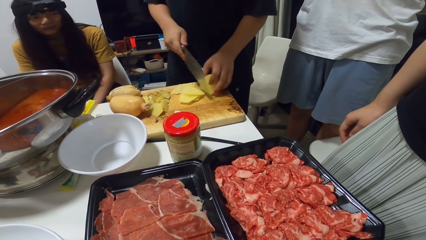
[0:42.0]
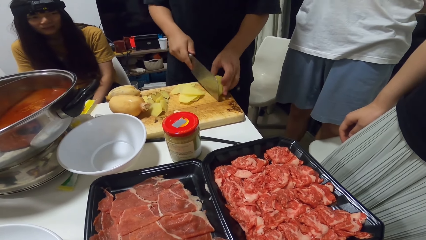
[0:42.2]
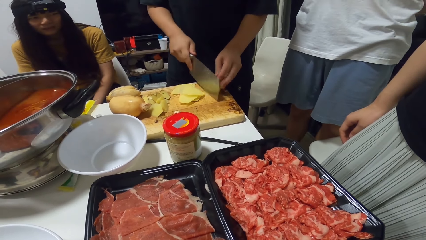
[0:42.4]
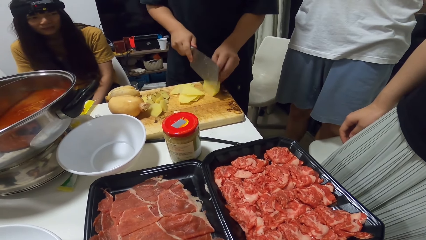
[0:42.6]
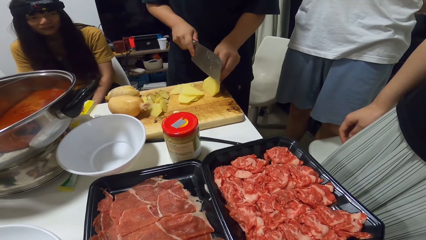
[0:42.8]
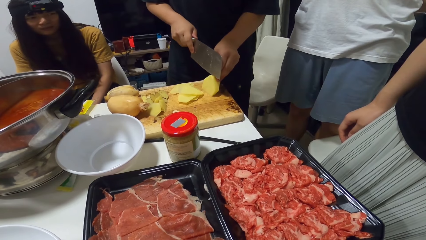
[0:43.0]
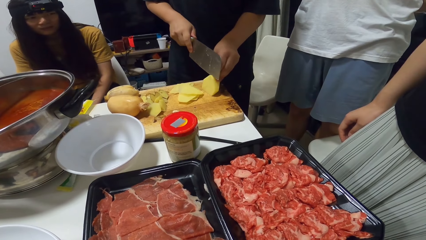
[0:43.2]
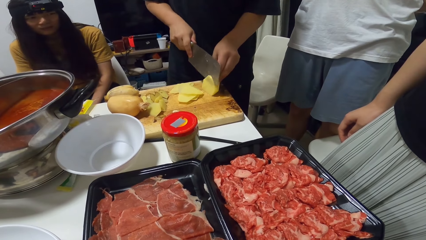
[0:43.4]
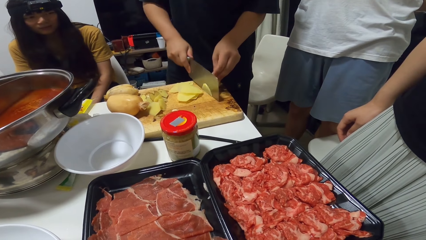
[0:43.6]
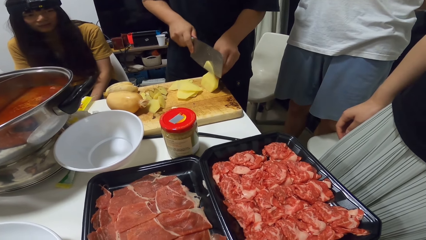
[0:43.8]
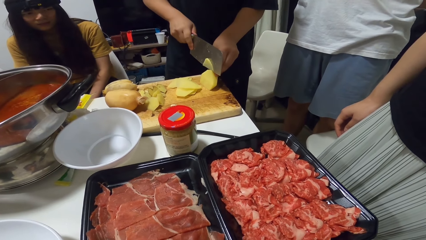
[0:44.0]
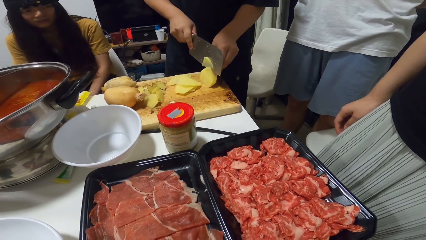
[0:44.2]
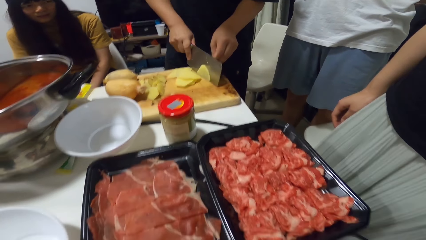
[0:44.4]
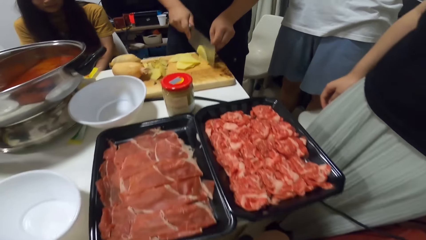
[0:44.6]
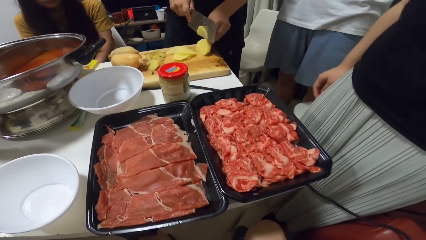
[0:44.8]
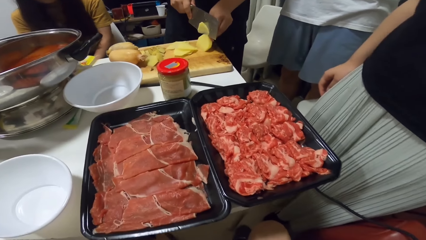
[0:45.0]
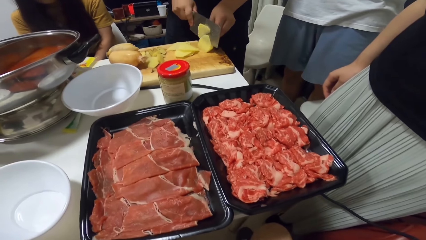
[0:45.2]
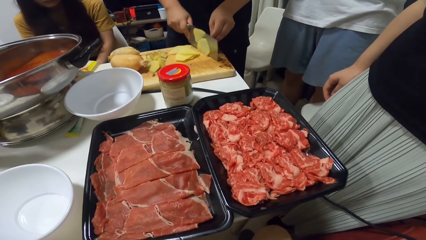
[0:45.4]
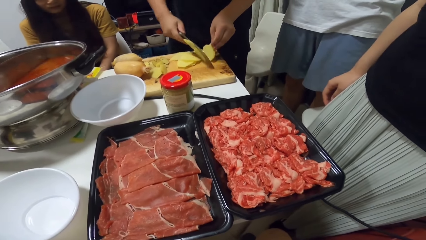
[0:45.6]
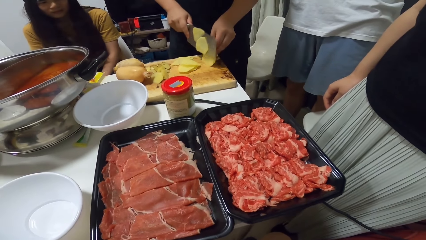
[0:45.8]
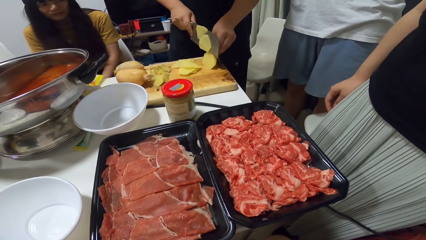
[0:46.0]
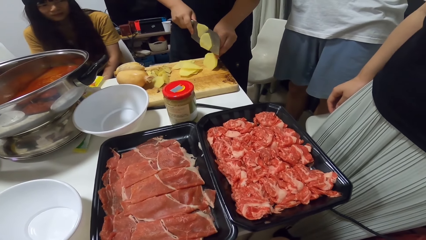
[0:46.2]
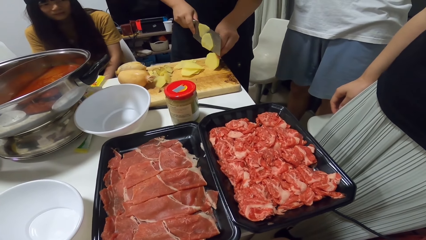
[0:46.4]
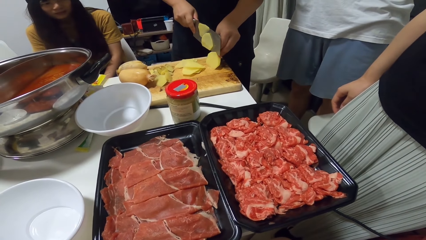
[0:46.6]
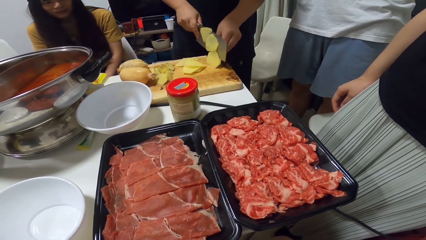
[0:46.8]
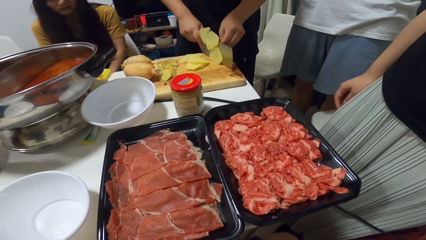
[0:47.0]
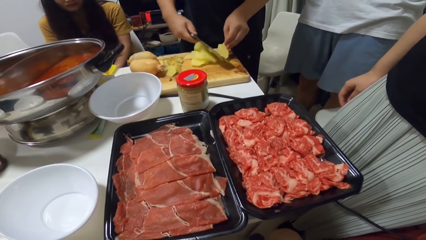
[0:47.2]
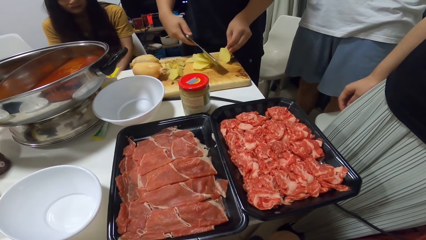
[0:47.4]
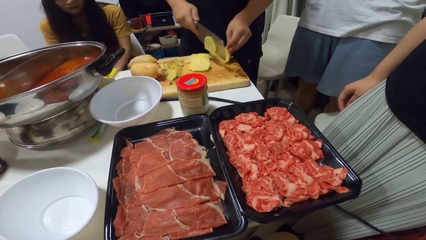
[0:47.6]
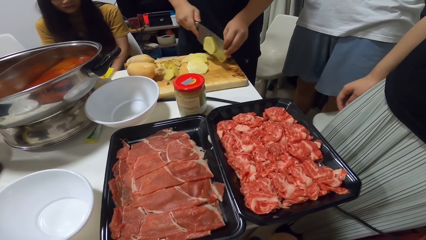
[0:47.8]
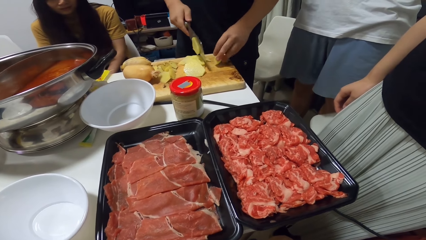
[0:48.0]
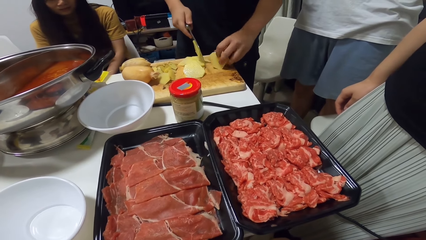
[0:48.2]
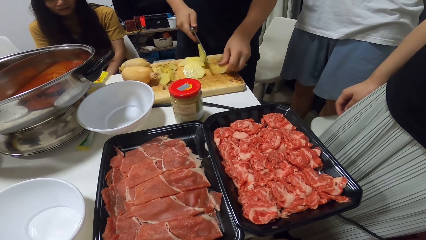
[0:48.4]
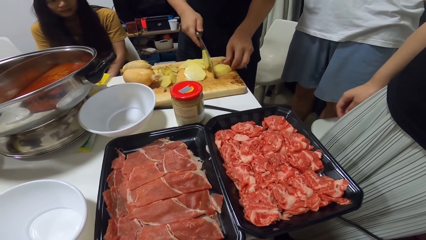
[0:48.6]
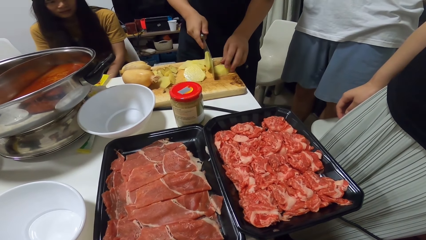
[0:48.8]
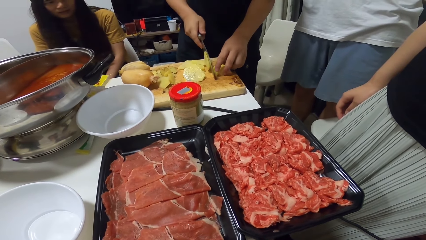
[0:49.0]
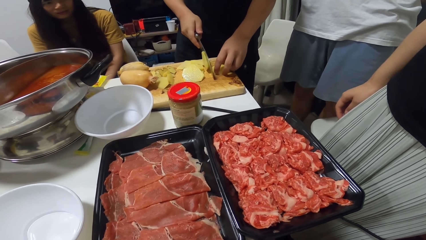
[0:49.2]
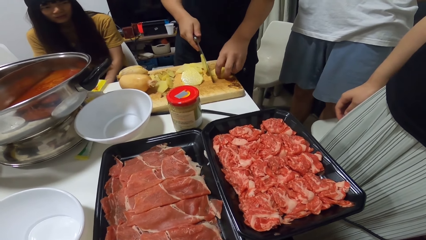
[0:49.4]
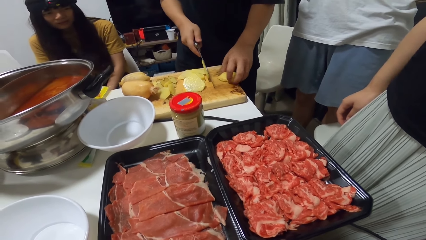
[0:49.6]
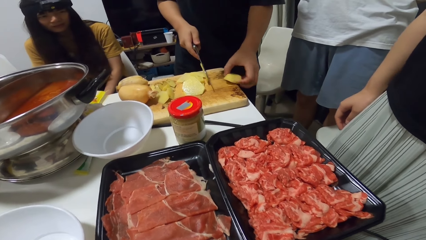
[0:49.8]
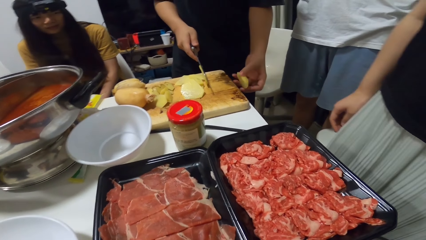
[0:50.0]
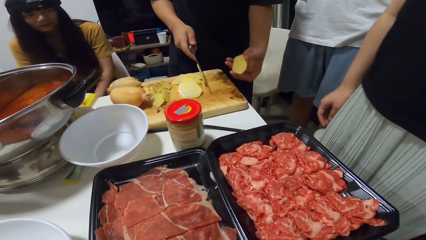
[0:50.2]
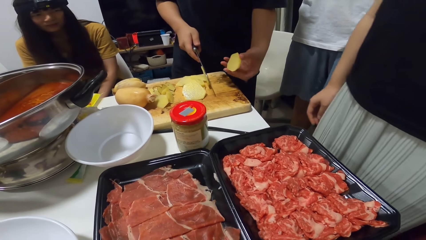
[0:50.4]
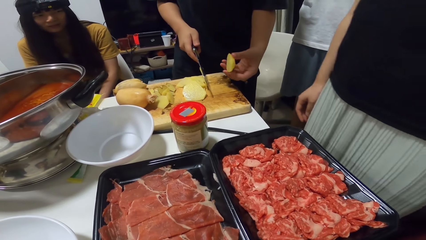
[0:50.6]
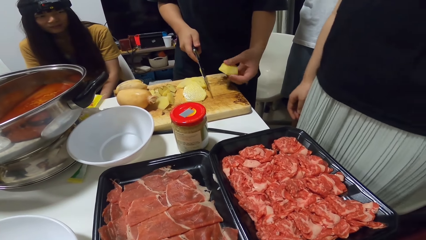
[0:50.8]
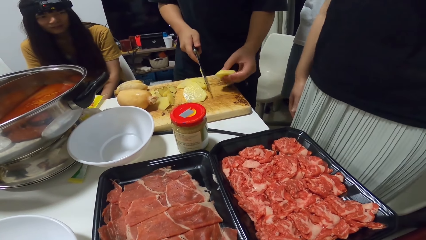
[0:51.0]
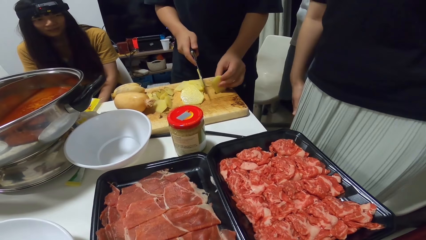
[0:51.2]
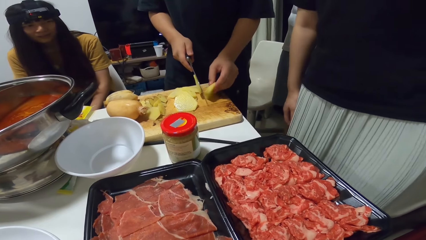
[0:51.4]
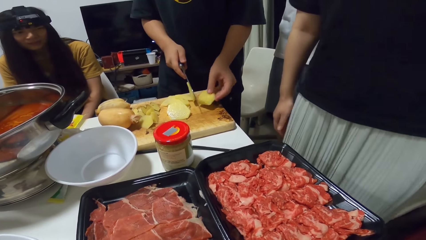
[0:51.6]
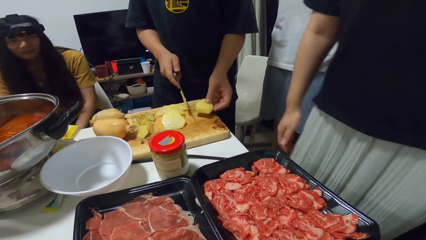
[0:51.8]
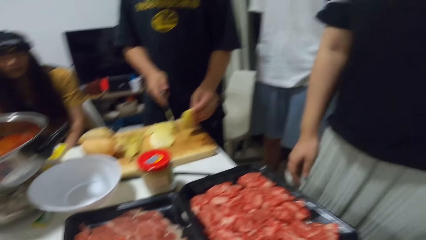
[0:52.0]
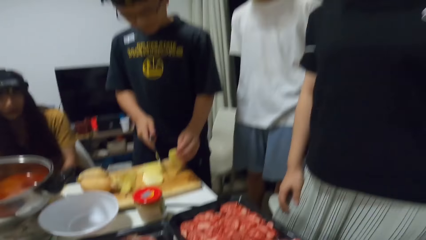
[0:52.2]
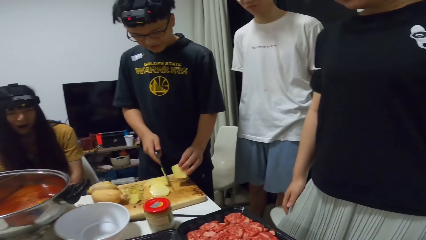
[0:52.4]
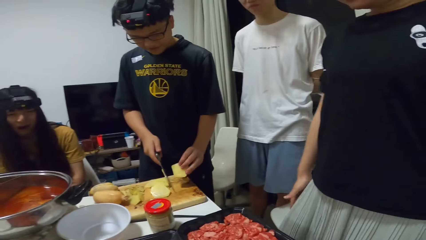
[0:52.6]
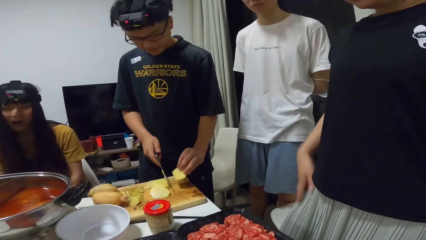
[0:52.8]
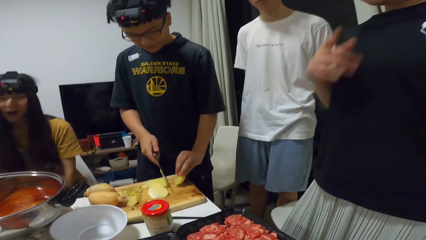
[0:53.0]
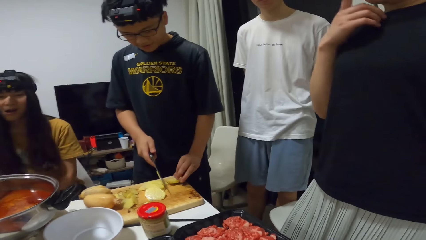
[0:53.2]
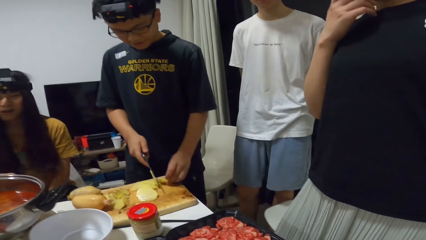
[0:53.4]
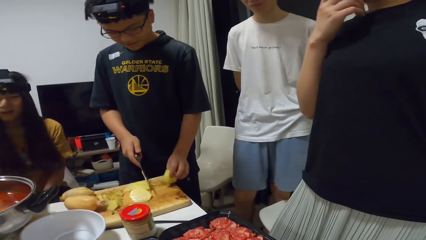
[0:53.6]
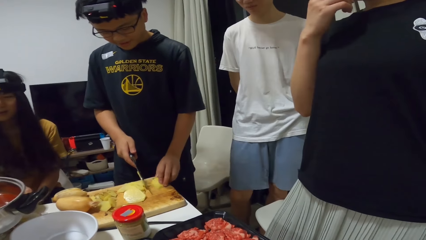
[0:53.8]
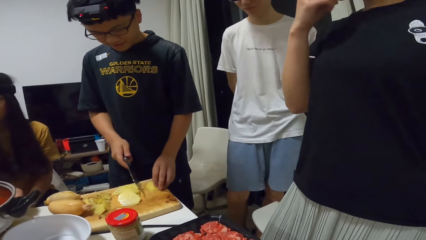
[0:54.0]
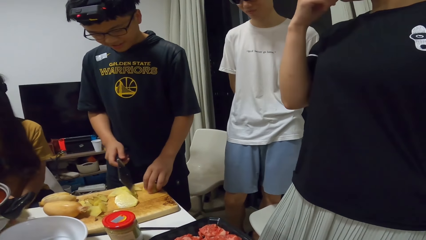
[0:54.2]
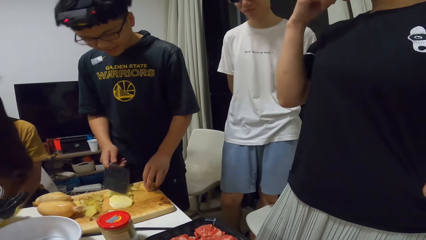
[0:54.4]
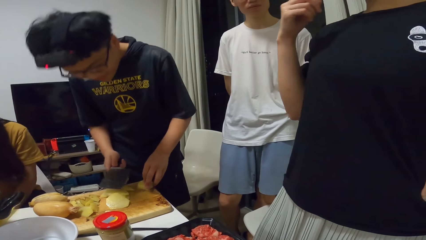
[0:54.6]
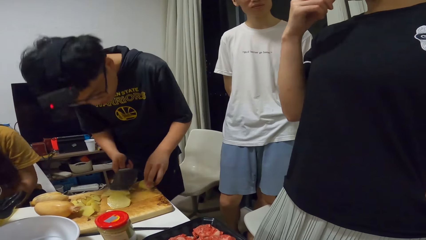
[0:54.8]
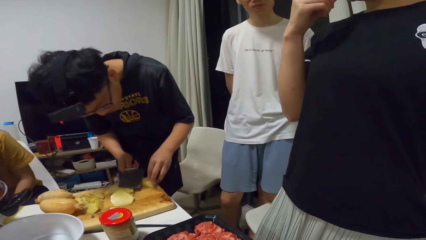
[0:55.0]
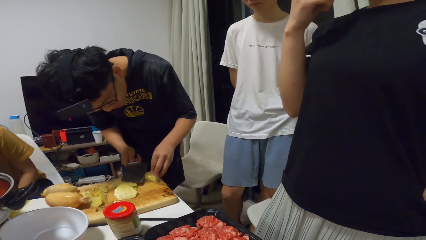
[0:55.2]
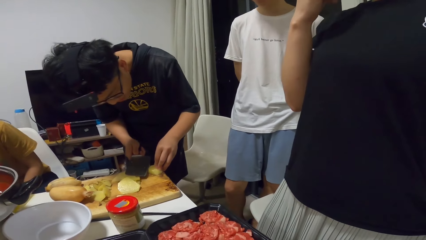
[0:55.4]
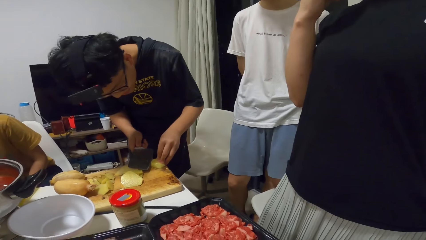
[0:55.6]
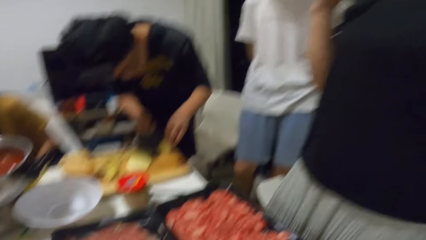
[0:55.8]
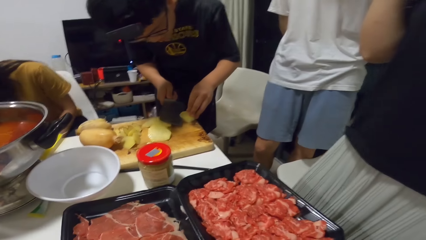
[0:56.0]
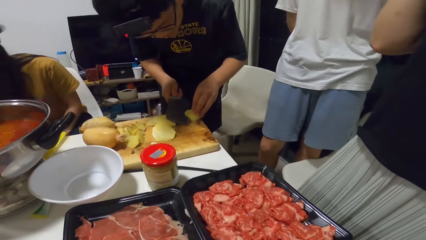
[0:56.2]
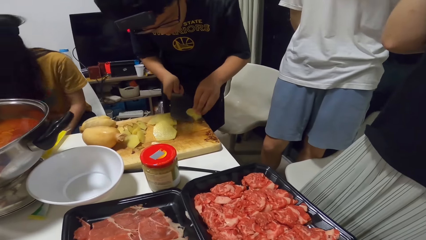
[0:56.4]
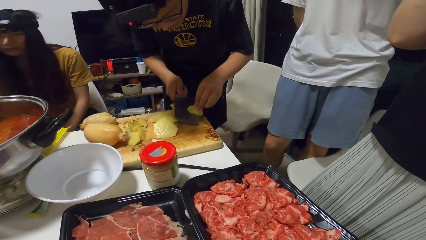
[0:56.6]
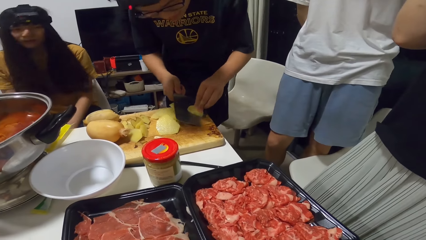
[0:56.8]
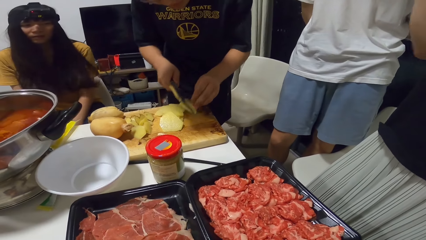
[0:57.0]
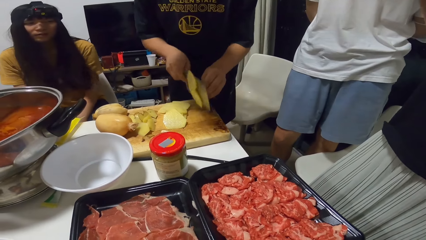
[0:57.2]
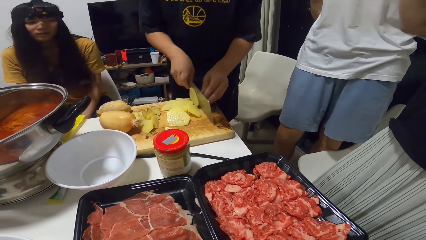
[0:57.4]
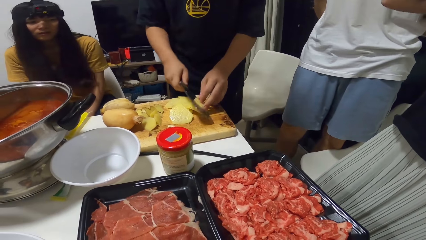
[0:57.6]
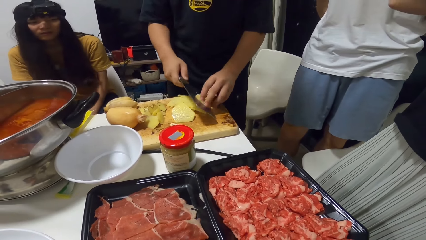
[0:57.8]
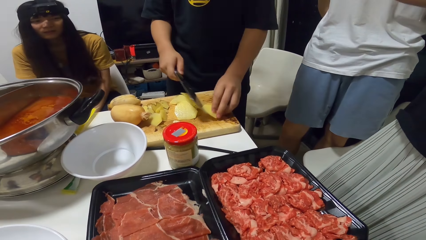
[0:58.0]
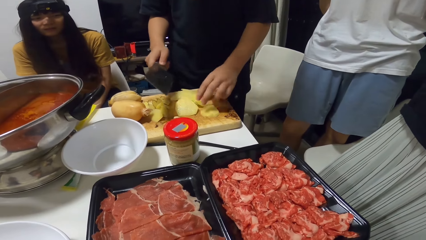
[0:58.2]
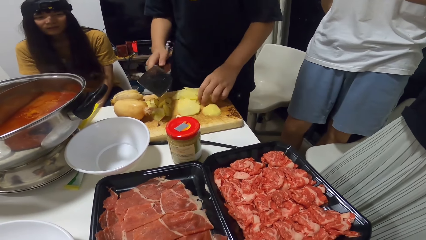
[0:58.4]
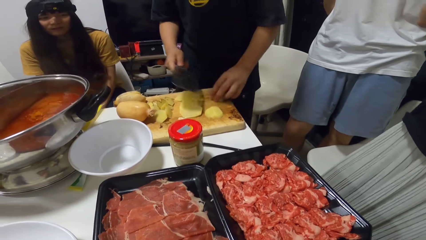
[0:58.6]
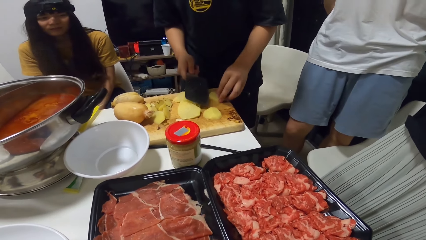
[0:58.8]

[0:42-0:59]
The camera wearer moves his body. A person turns the Irish potato. The person cuts the Irish potato on the chopping board with the knife.
